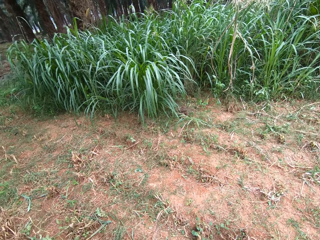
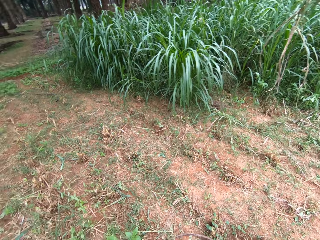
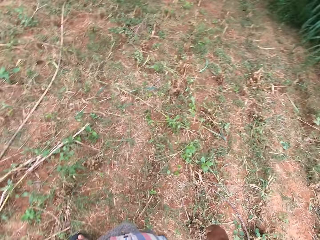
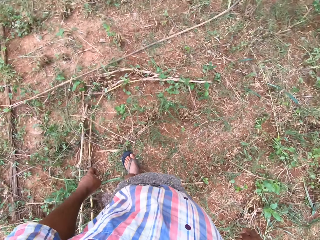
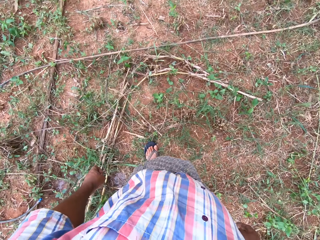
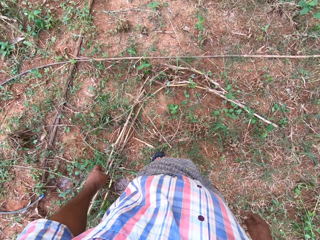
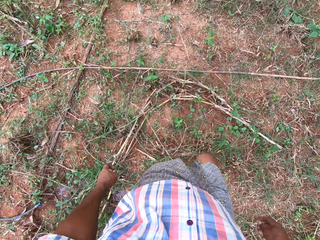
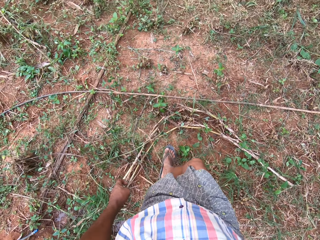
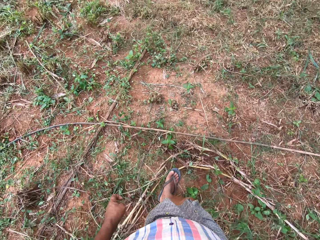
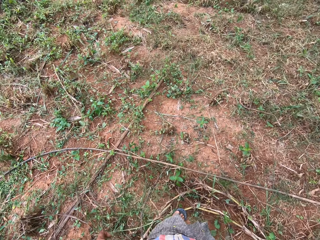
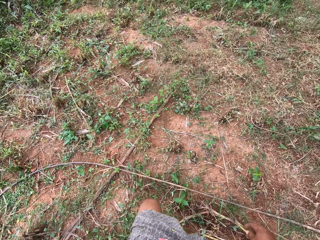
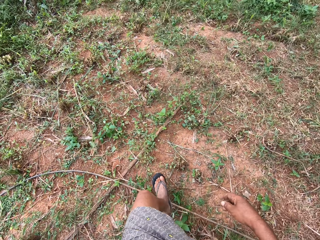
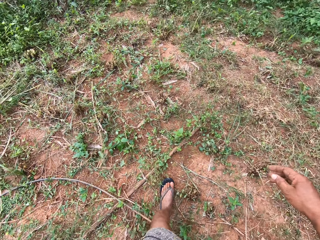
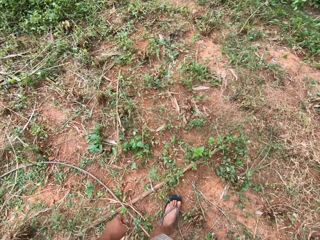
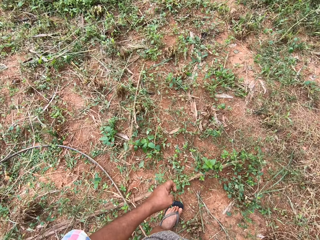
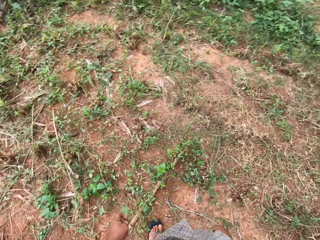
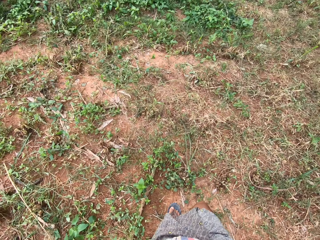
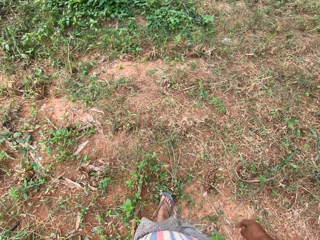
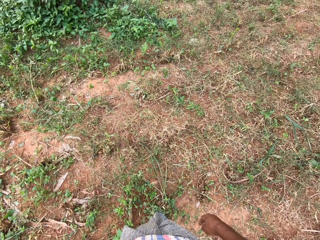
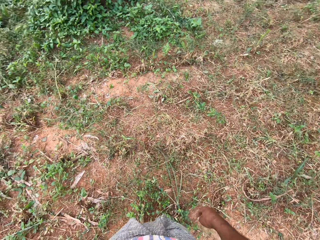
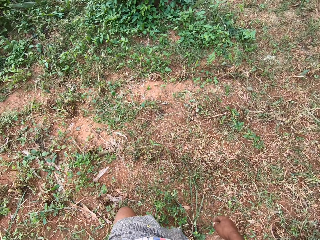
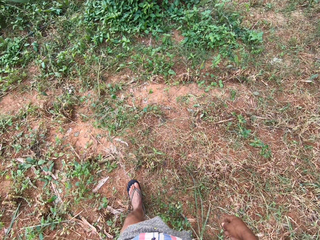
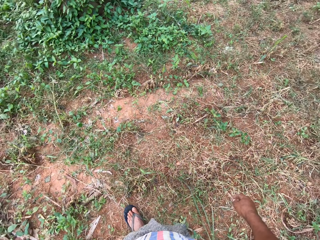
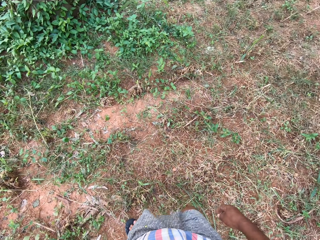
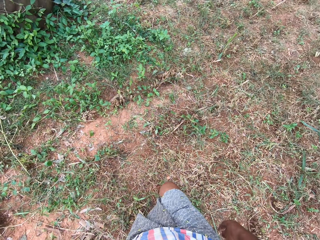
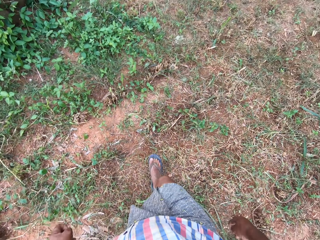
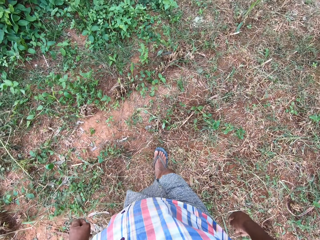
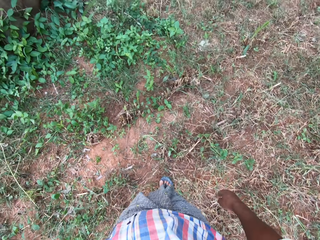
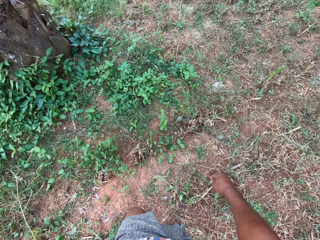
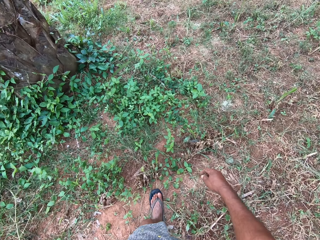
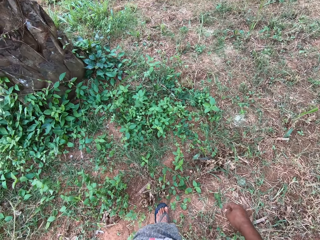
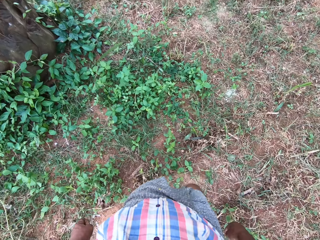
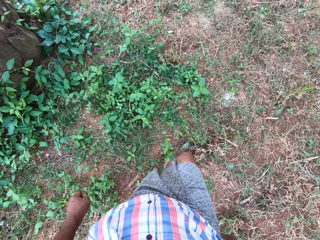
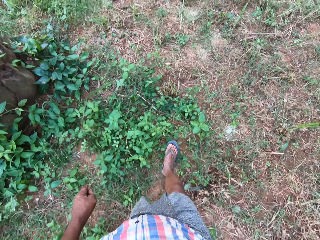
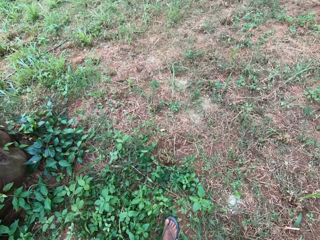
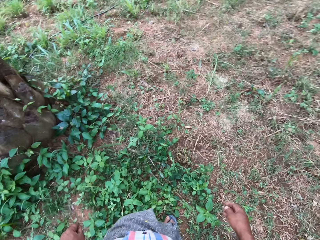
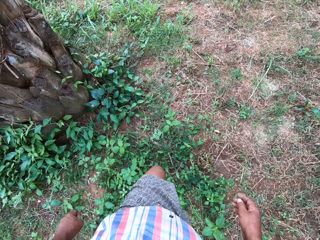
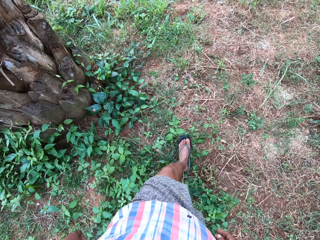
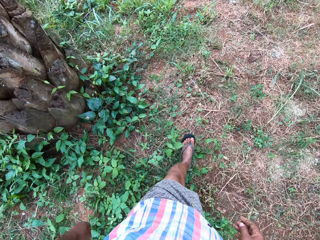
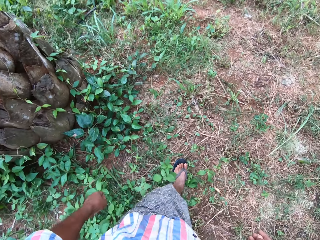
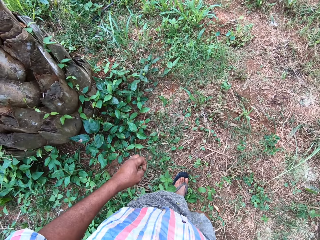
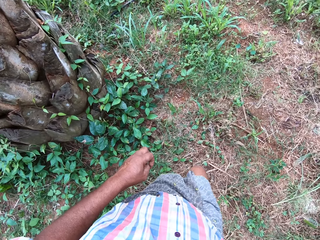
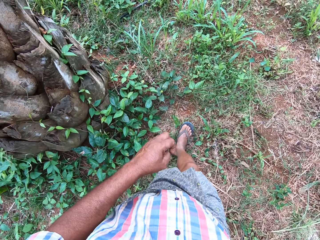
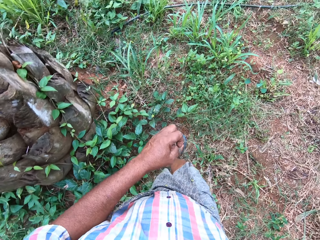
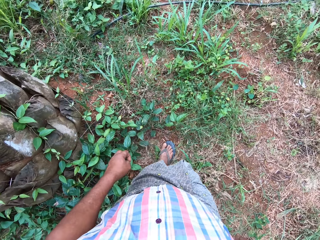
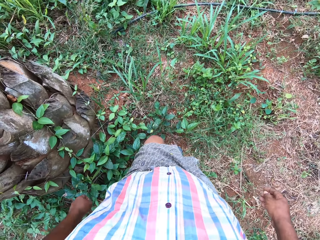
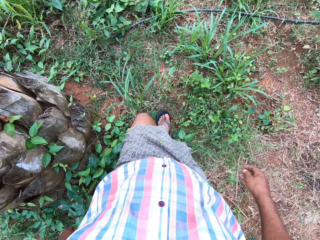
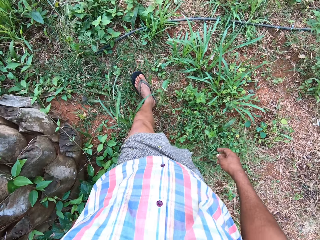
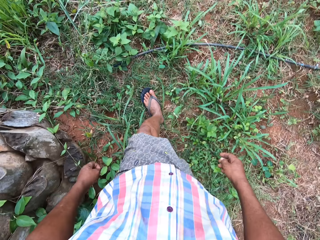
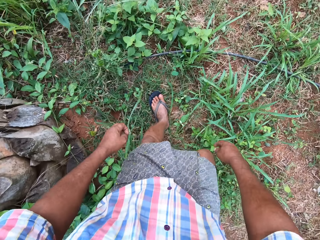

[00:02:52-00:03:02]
The camera wearer walks around the field.

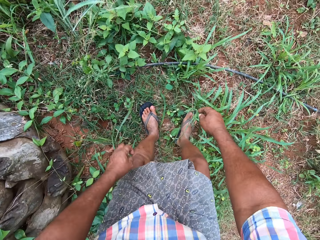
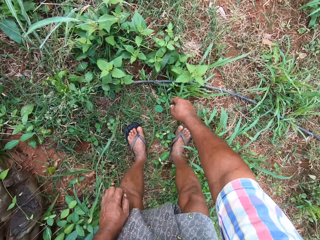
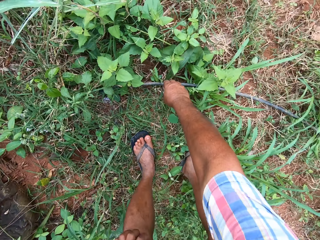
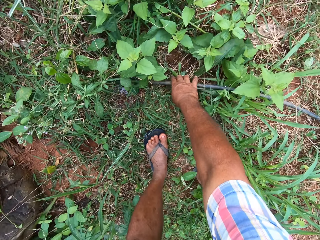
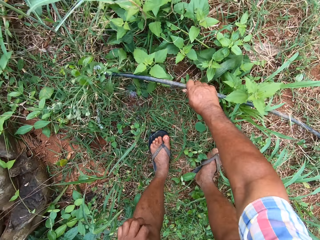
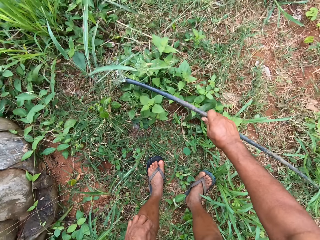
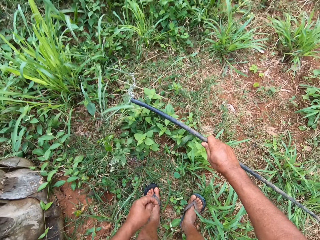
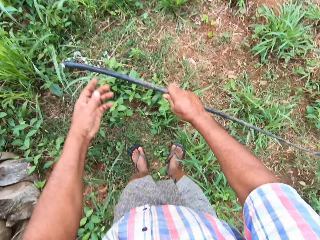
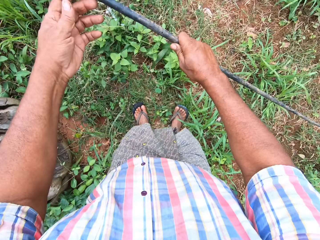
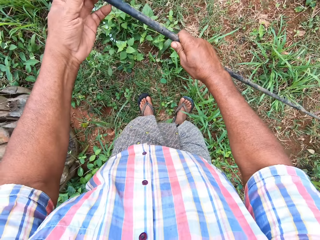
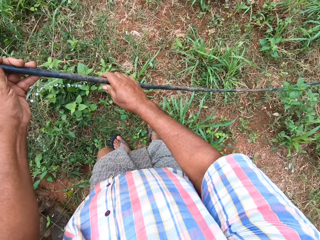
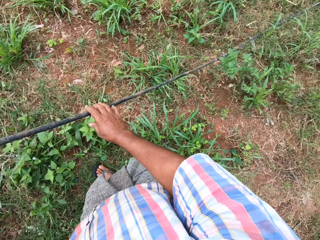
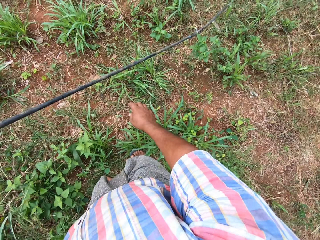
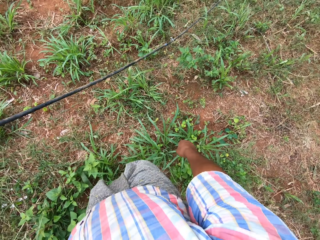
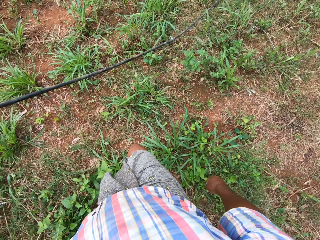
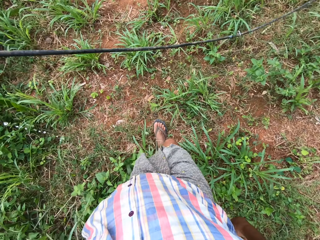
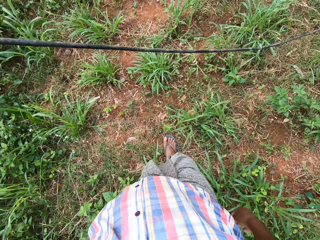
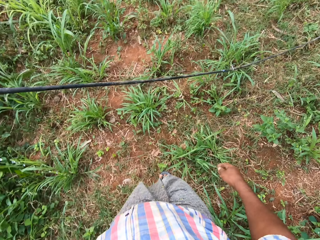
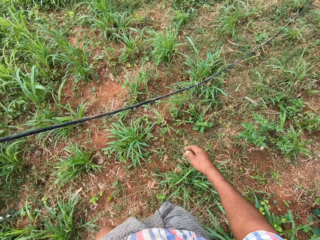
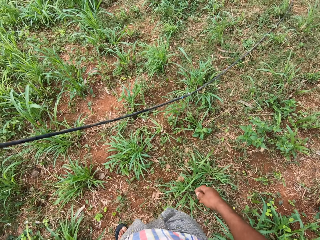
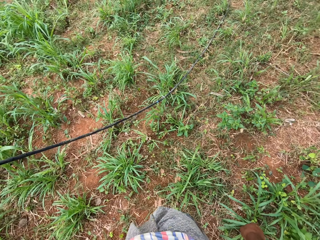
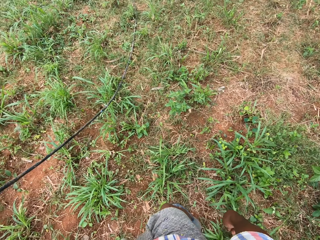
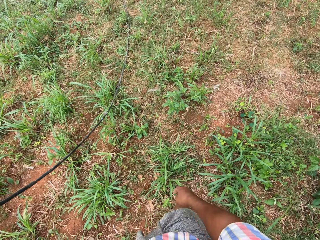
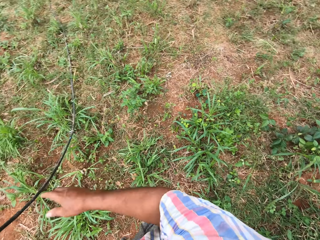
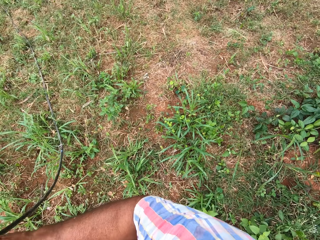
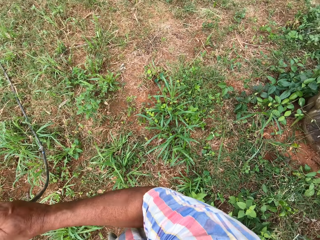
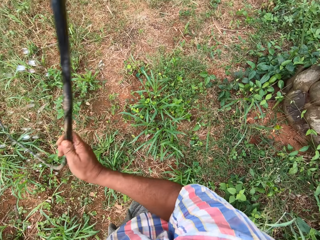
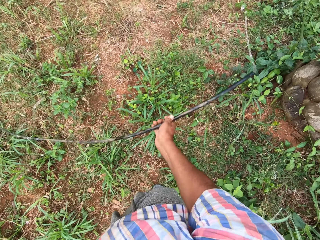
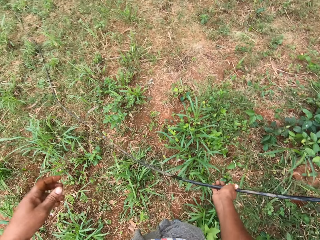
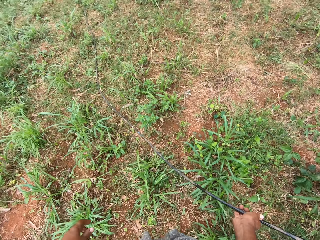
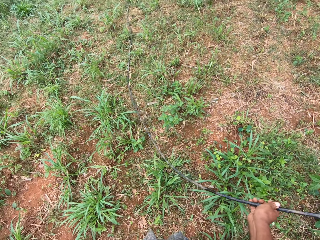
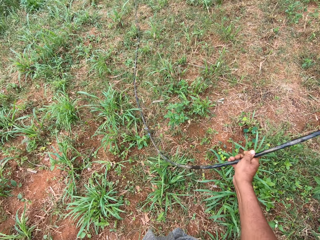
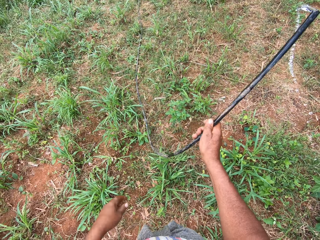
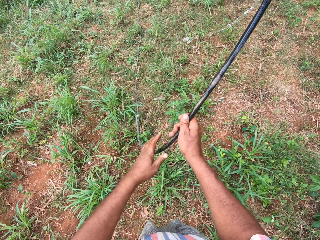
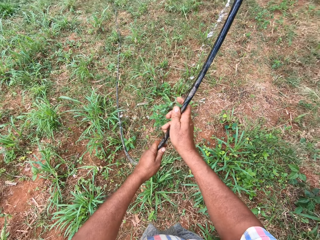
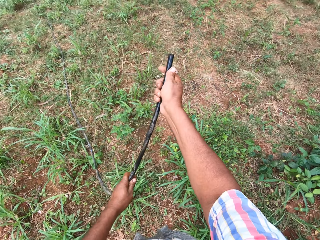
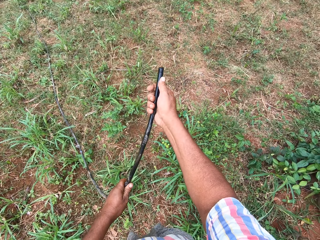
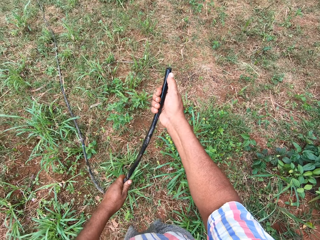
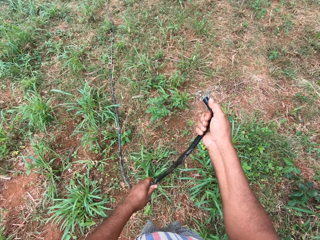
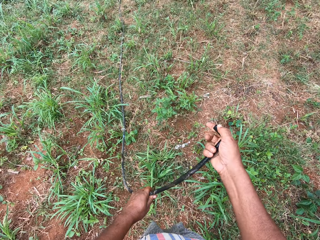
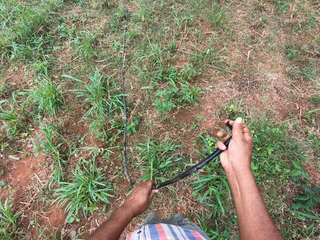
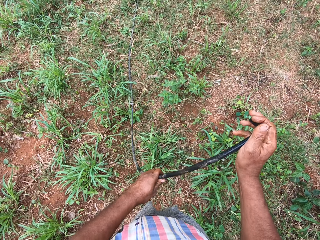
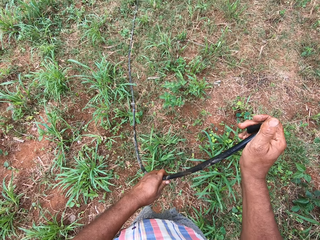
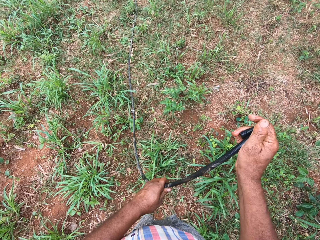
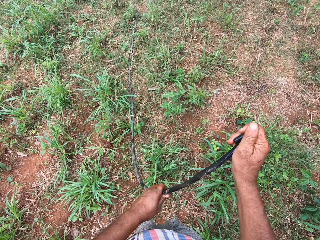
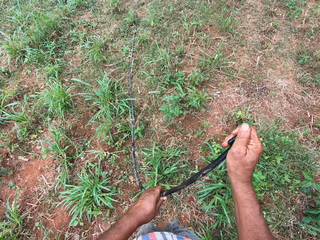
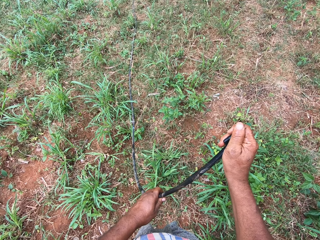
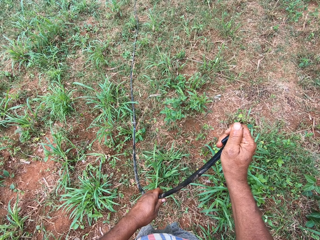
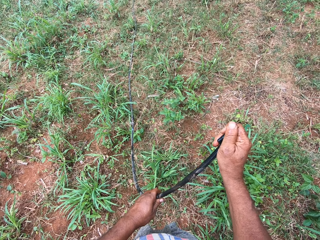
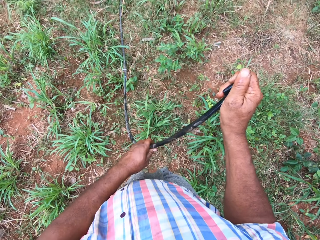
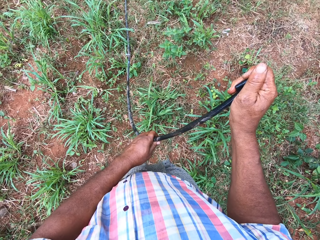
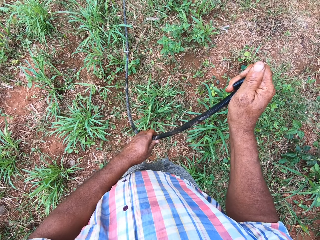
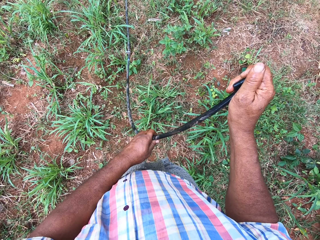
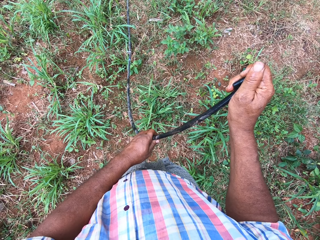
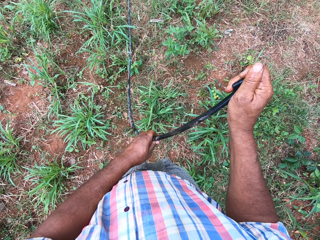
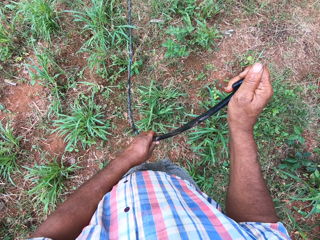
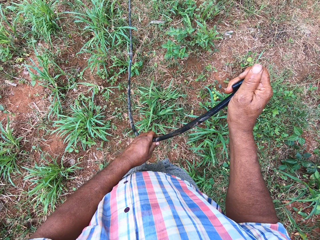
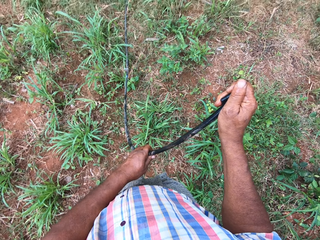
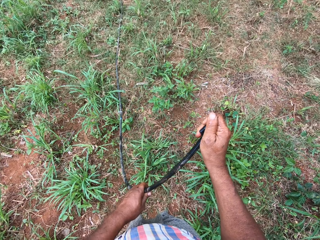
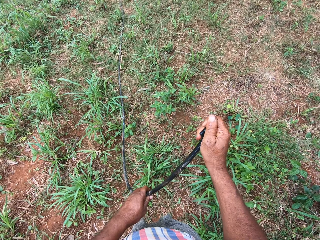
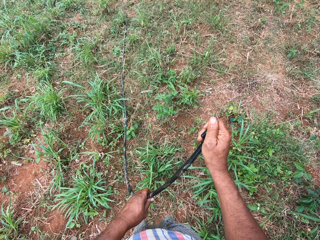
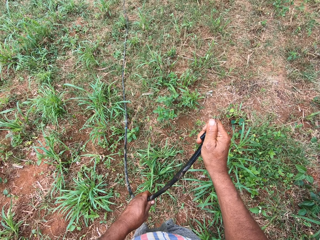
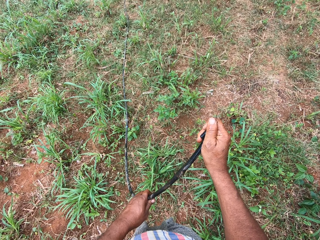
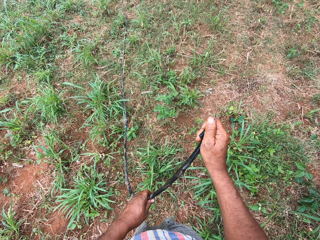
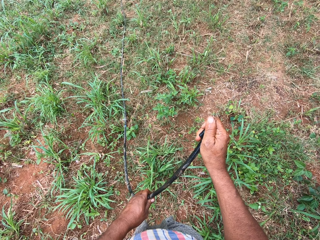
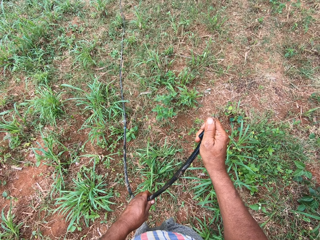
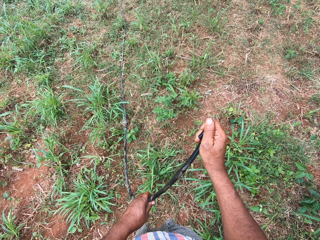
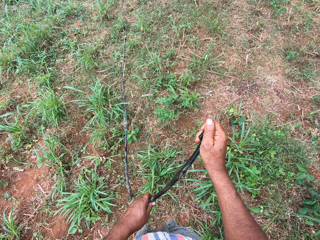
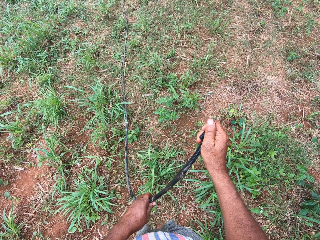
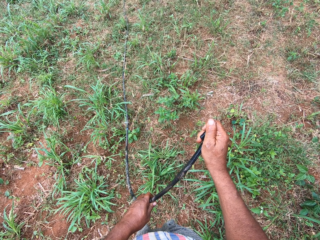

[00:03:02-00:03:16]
The camera wearer picks up a second hose on the floor with his right hand. He passes the second hose to his left hand. He passes the second hose to his right hand. He holds the second hose with his hands. He folds the end of the second hose with his right hand.
